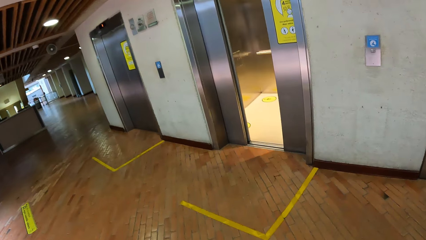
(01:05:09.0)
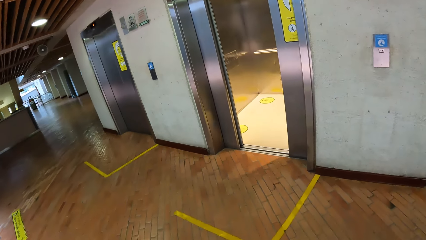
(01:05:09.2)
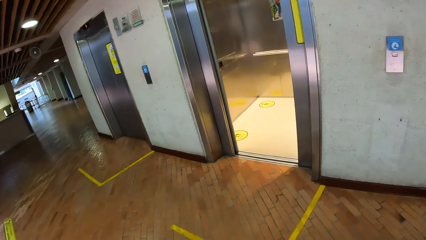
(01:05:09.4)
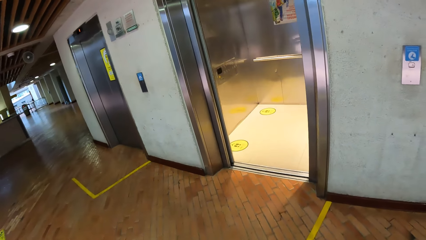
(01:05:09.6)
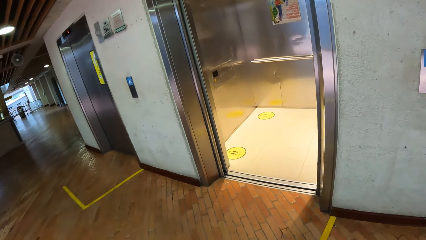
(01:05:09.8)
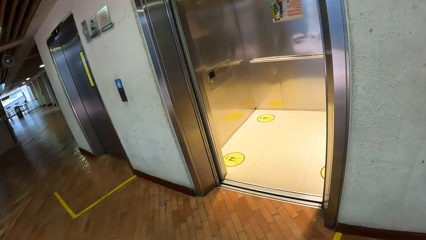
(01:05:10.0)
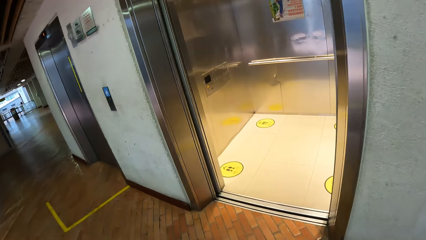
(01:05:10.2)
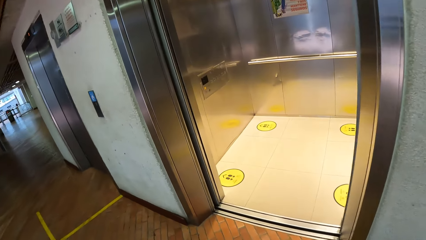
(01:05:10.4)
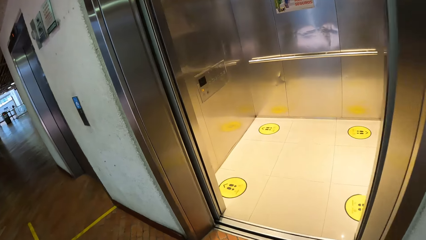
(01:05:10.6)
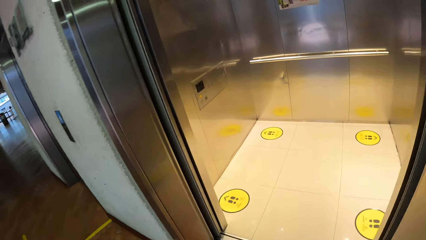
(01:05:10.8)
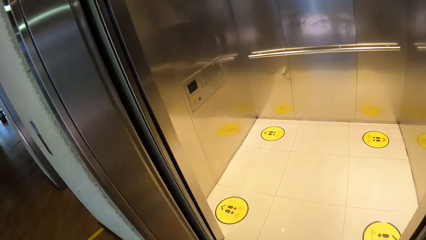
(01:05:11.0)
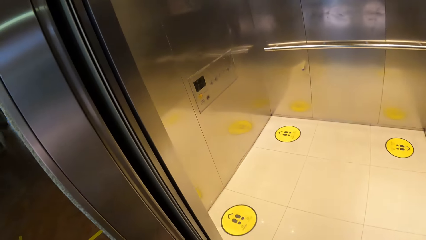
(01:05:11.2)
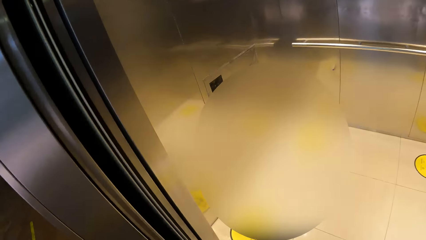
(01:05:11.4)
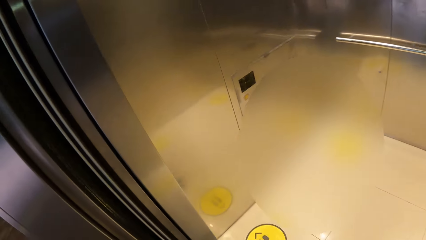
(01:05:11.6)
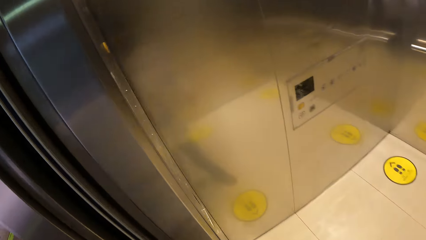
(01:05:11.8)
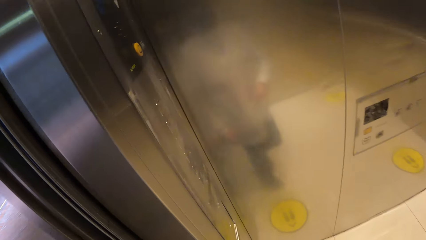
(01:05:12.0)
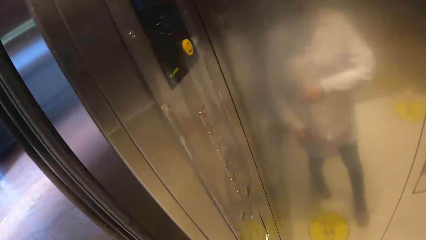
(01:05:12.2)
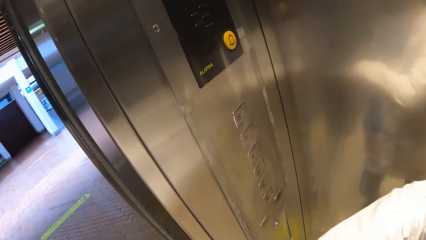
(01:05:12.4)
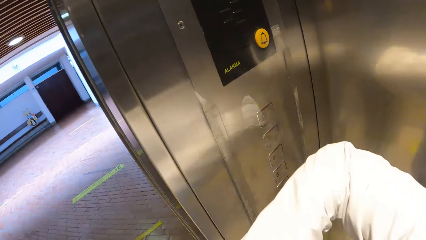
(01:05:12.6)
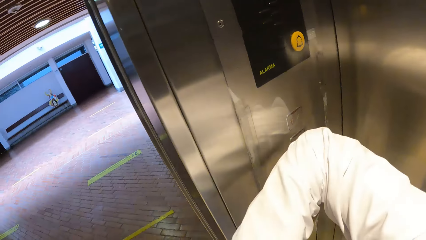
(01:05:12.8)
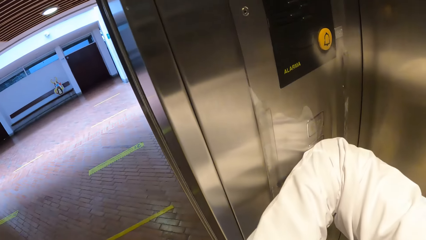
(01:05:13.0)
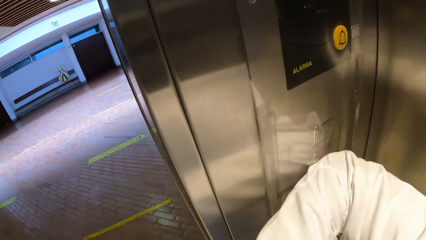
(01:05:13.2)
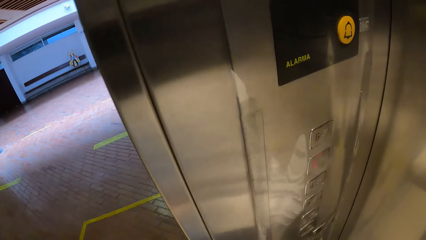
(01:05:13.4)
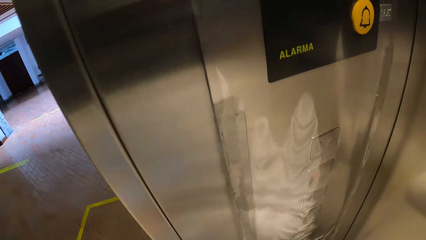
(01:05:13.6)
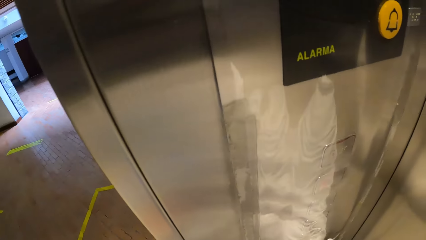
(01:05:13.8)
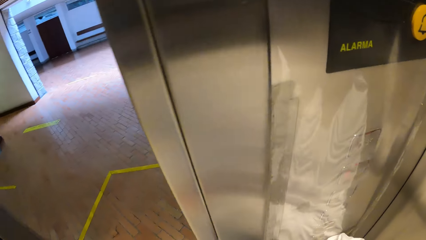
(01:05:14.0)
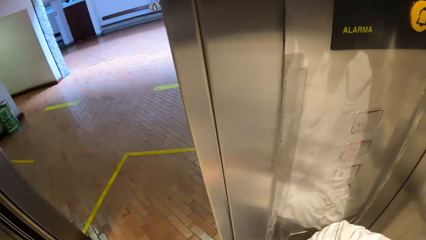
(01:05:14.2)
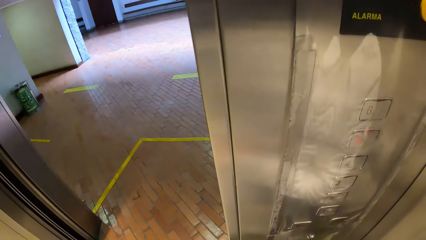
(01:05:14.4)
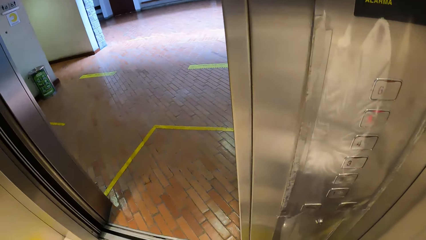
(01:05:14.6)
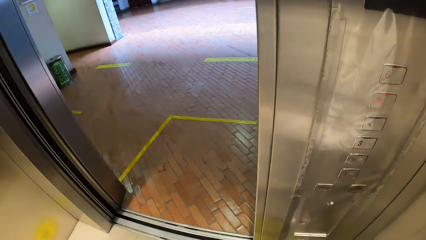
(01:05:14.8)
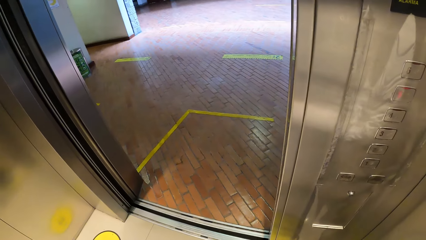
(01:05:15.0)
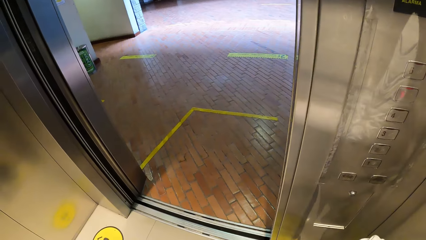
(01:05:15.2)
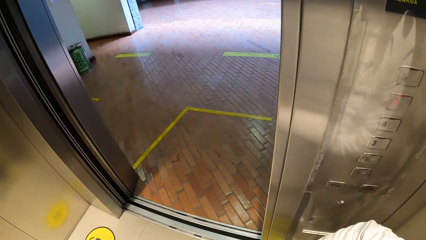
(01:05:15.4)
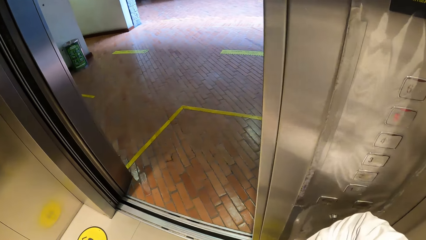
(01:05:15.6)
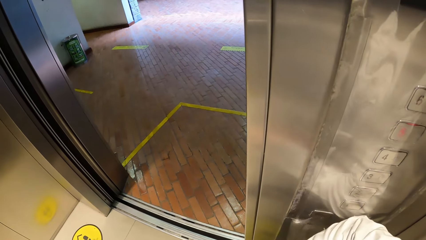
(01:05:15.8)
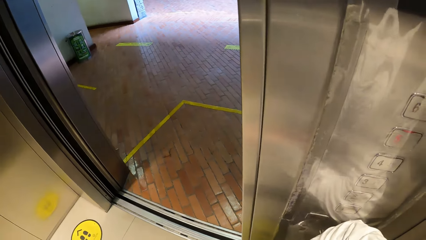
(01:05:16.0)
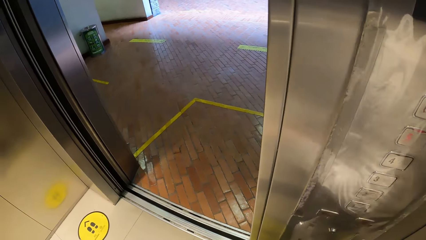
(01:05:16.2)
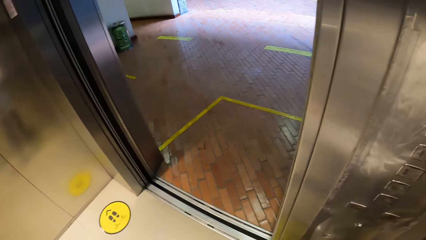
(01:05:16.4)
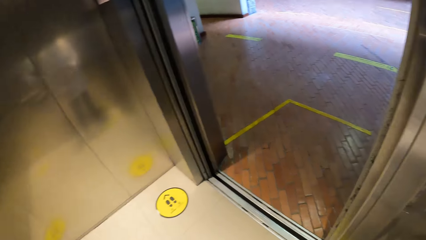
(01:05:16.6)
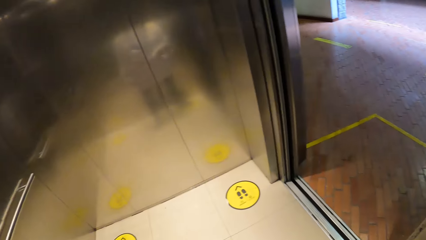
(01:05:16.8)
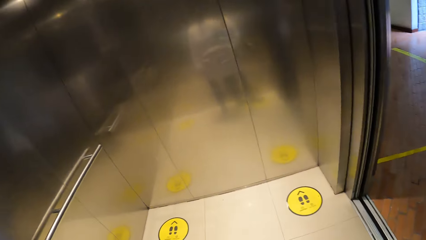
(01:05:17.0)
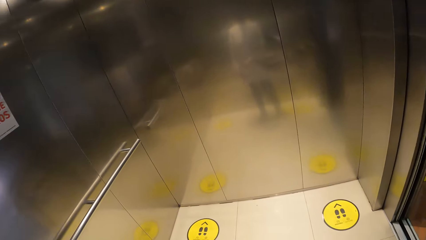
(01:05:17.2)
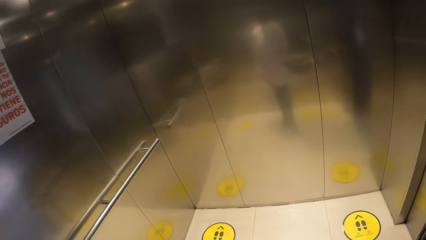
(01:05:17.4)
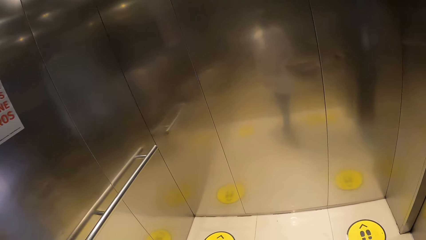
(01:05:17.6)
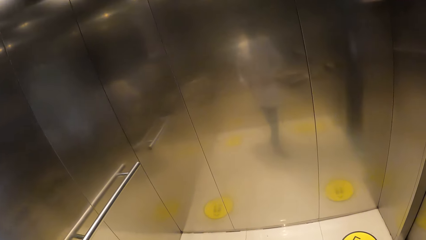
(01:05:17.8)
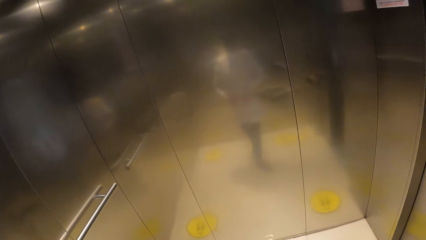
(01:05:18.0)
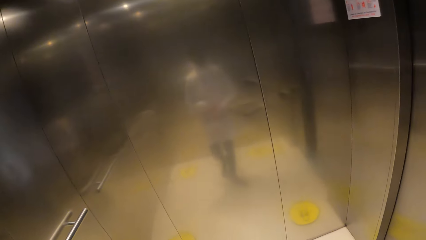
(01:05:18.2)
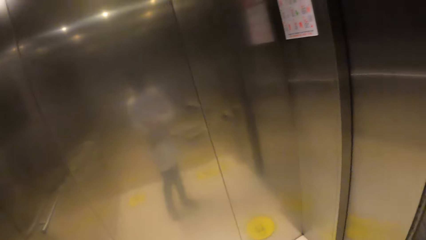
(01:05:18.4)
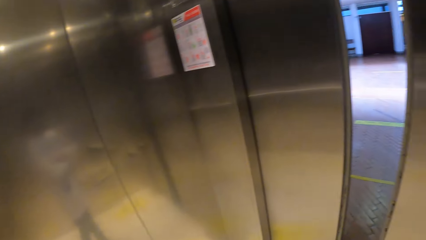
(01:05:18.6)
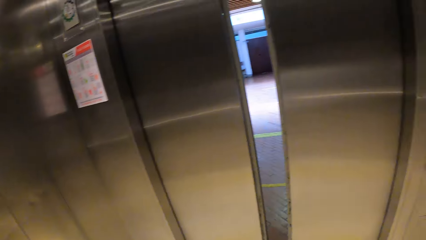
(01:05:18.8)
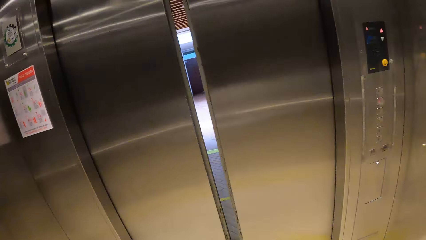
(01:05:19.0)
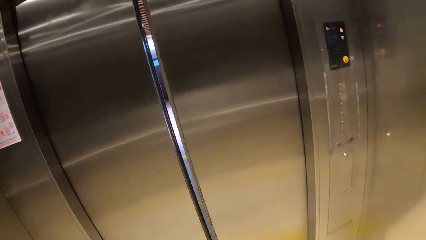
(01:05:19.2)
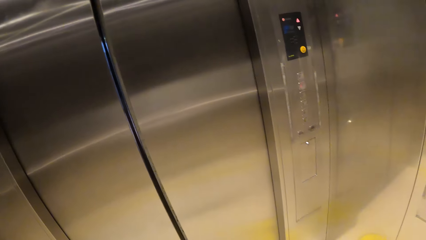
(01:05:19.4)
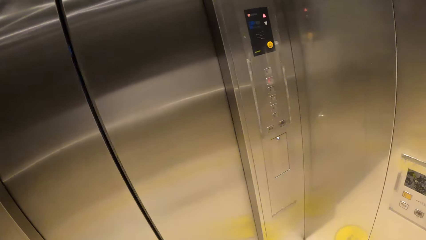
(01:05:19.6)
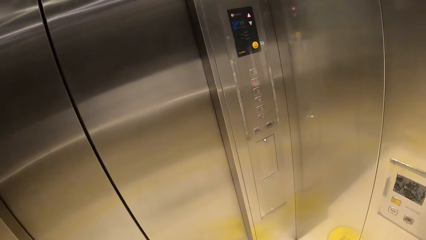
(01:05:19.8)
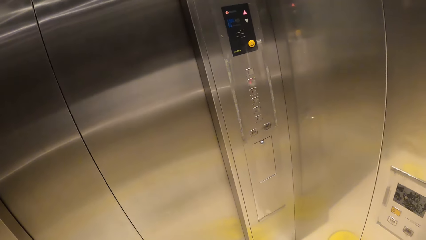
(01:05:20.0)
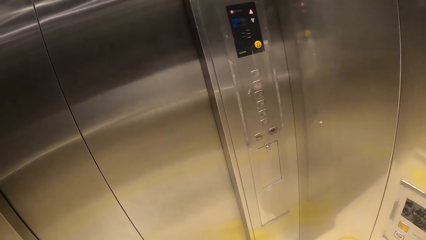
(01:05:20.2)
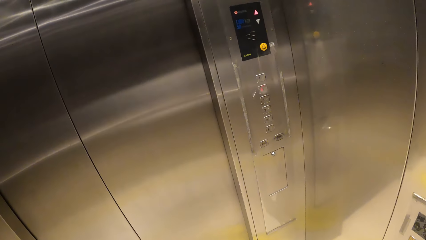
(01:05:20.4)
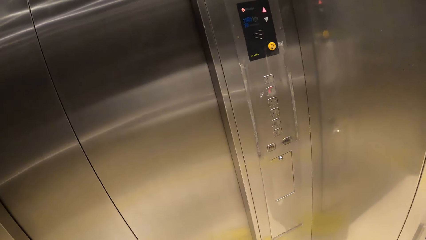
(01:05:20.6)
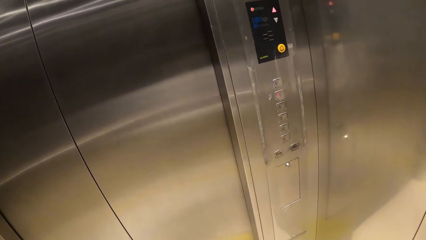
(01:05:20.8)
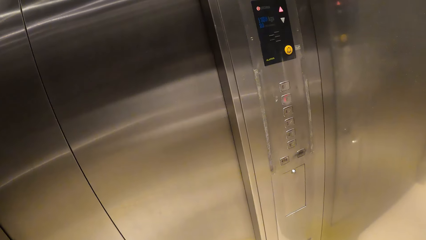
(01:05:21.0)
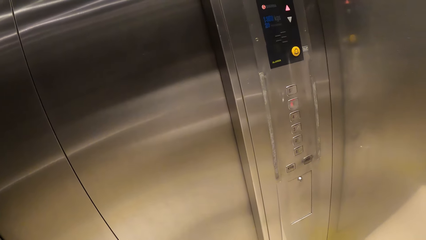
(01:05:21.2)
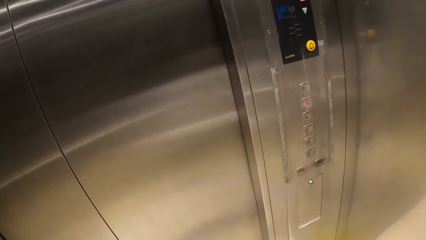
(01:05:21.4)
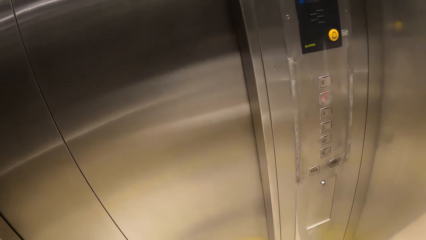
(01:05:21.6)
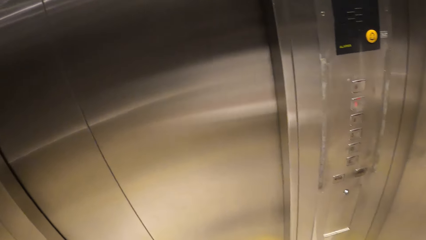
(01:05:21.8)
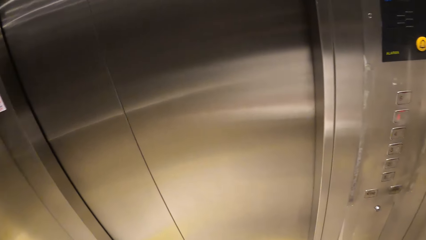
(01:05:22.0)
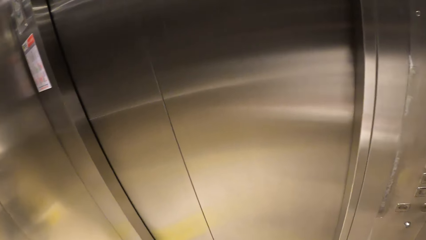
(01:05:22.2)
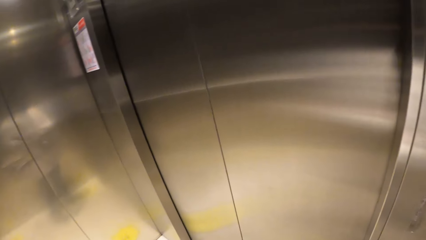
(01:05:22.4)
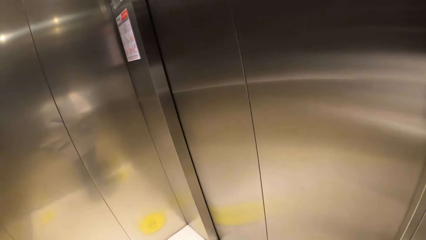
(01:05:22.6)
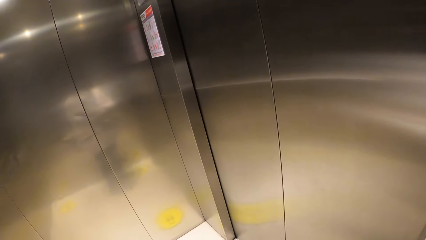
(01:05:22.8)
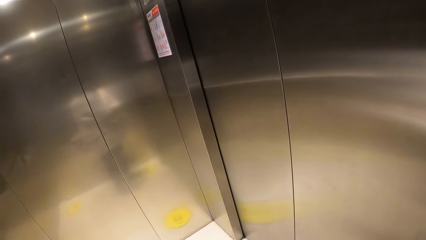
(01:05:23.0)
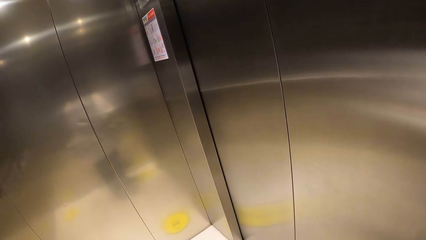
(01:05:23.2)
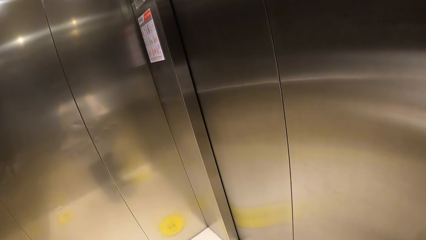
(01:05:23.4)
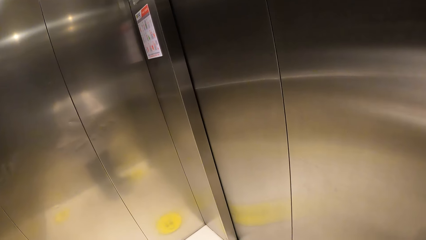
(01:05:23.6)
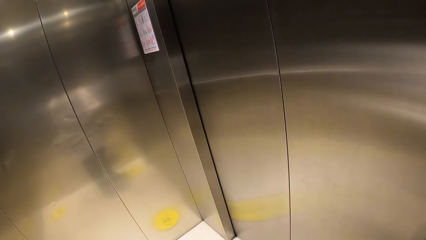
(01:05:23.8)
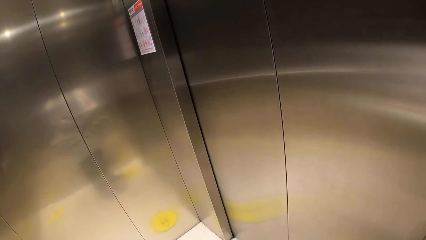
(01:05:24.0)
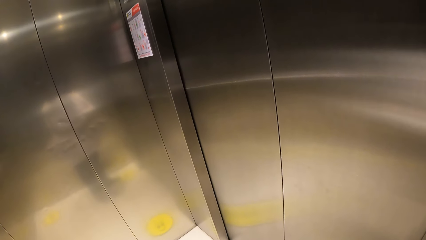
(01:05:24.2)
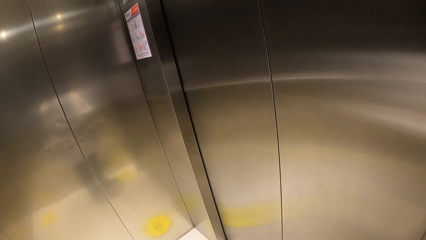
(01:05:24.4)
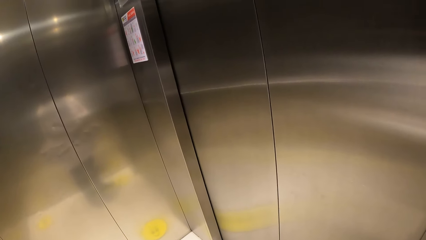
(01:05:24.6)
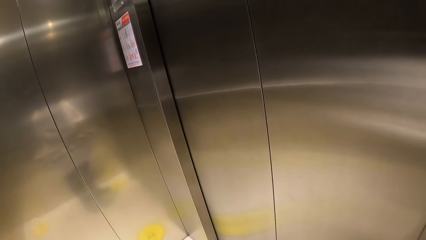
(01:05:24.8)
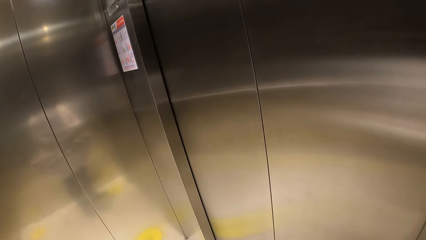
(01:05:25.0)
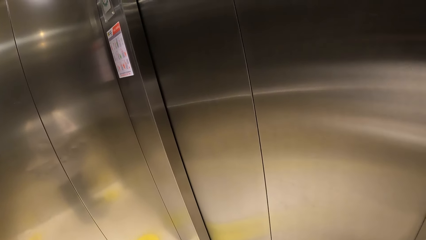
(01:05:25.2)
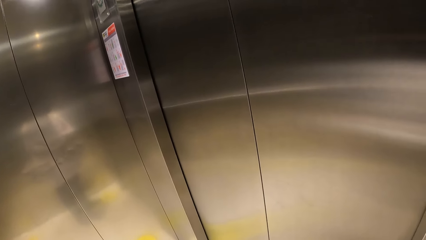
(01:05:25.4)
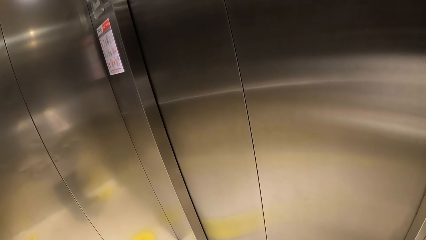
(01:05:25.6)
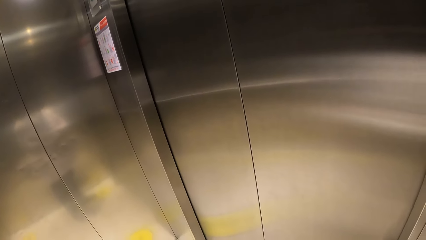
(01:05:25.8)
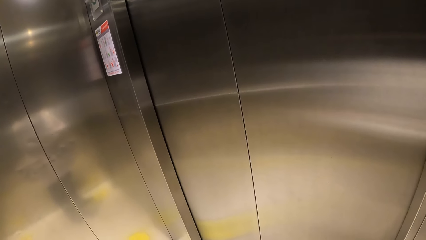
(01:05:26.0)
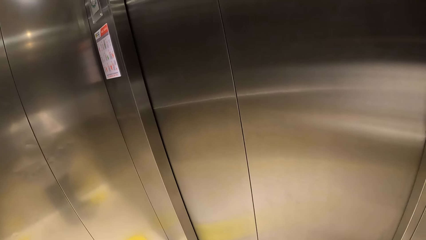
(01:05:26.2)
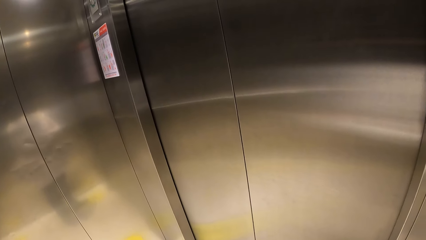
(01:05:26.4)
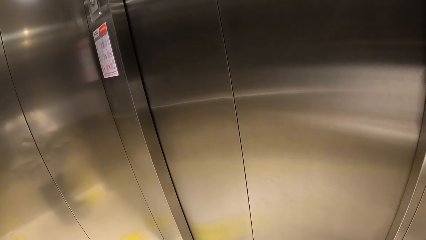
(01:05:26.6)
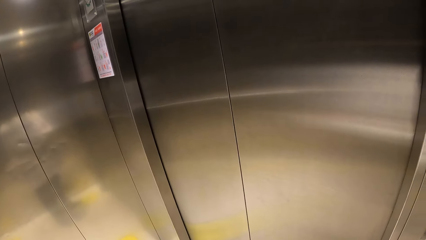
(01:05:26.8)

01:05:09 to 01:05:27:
The camera wearer walks into a lift. She operates the lift with her right arm. She operates the lift with her right arm again. She looks around. She operates the phone.
